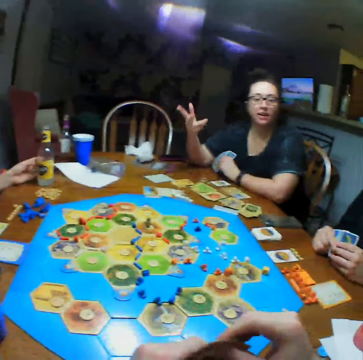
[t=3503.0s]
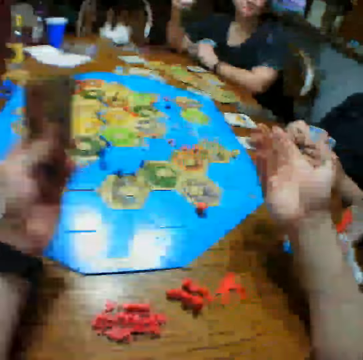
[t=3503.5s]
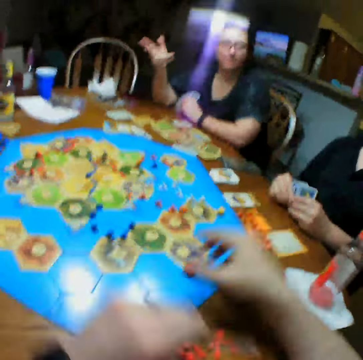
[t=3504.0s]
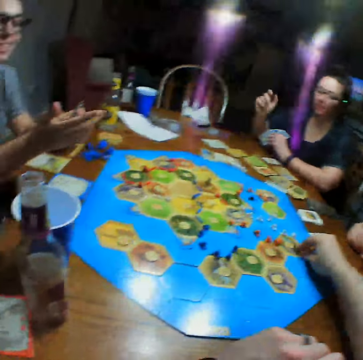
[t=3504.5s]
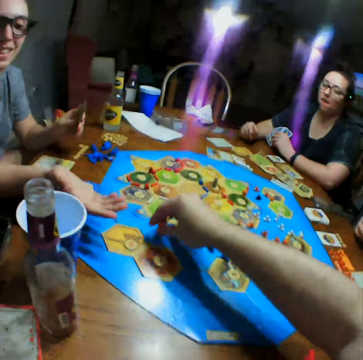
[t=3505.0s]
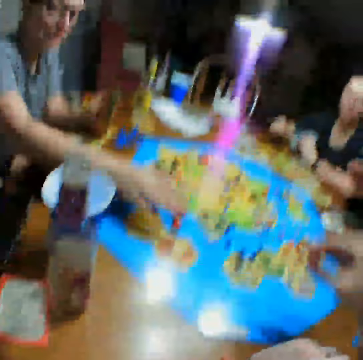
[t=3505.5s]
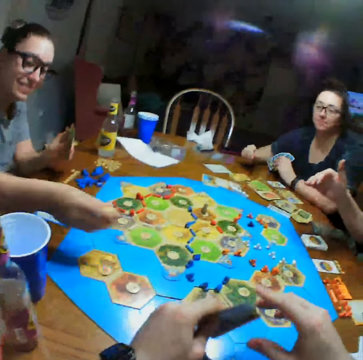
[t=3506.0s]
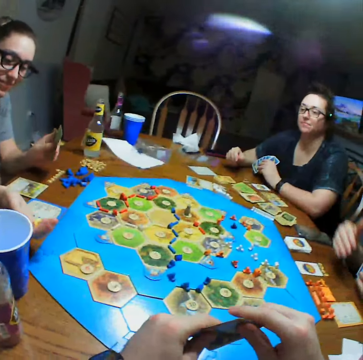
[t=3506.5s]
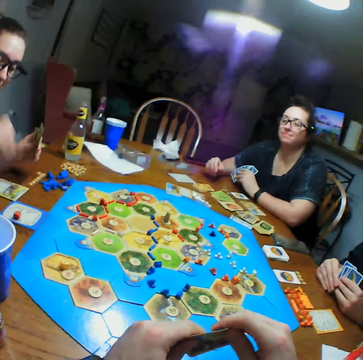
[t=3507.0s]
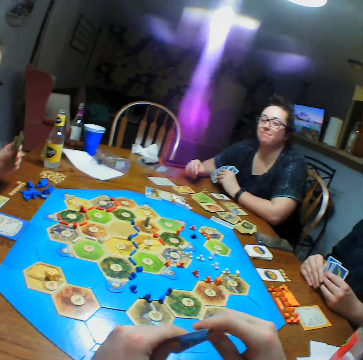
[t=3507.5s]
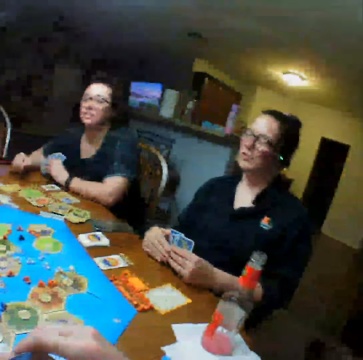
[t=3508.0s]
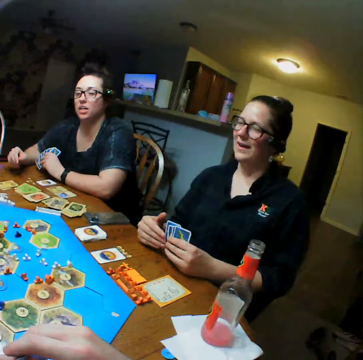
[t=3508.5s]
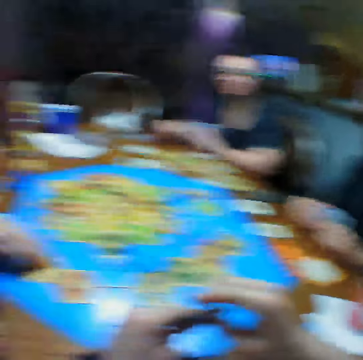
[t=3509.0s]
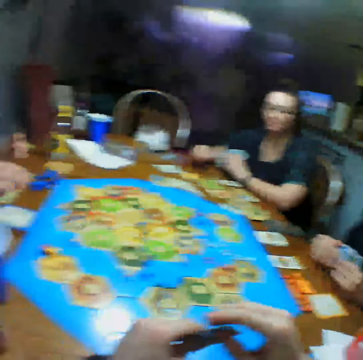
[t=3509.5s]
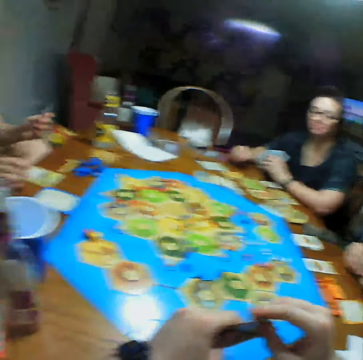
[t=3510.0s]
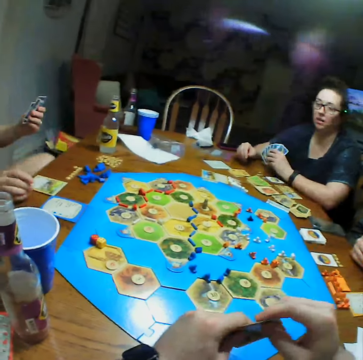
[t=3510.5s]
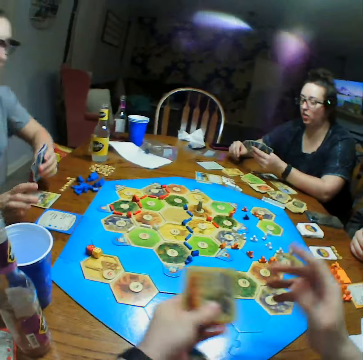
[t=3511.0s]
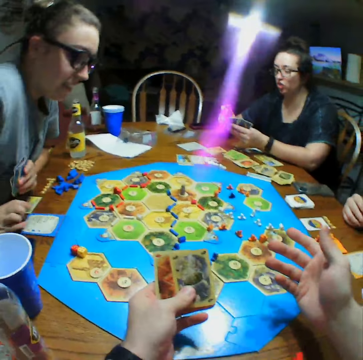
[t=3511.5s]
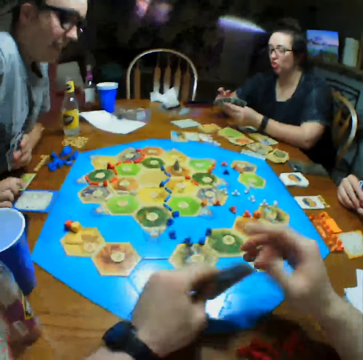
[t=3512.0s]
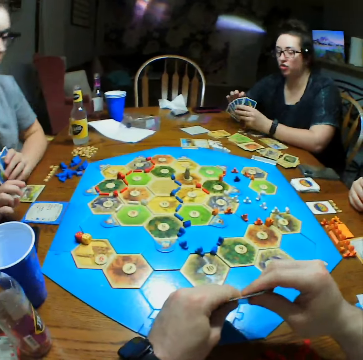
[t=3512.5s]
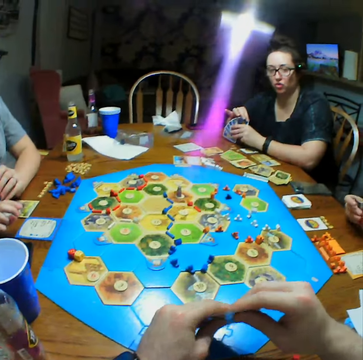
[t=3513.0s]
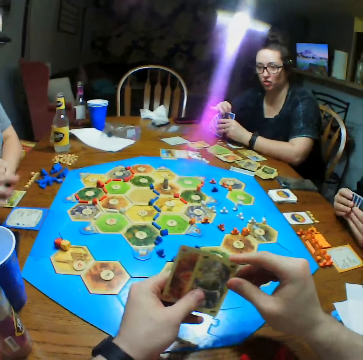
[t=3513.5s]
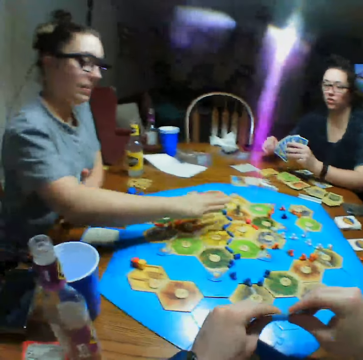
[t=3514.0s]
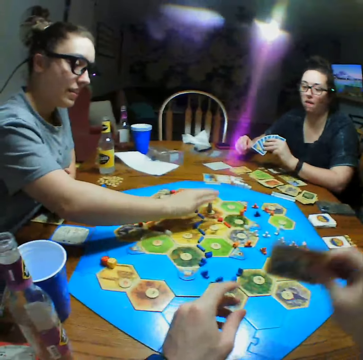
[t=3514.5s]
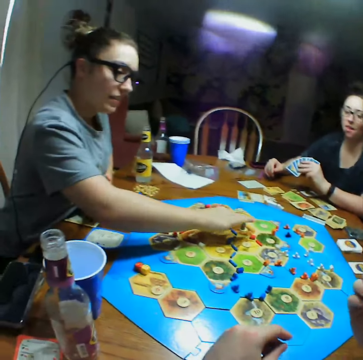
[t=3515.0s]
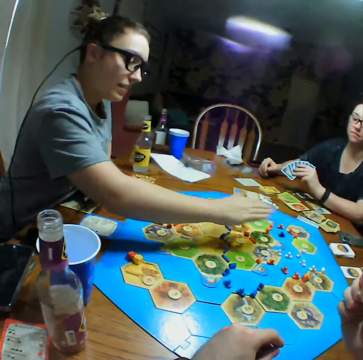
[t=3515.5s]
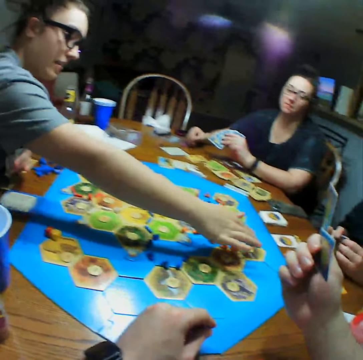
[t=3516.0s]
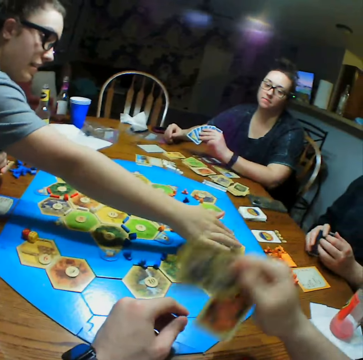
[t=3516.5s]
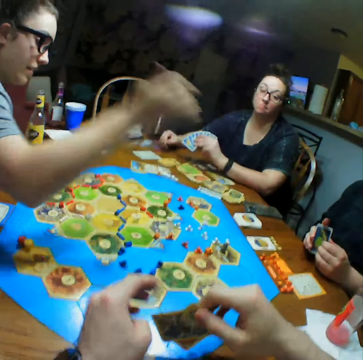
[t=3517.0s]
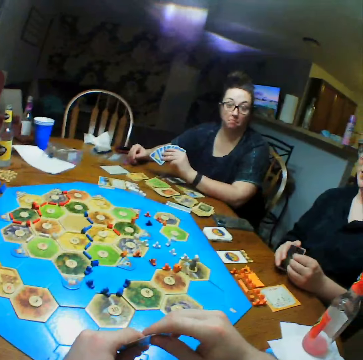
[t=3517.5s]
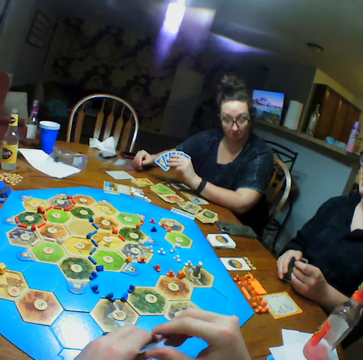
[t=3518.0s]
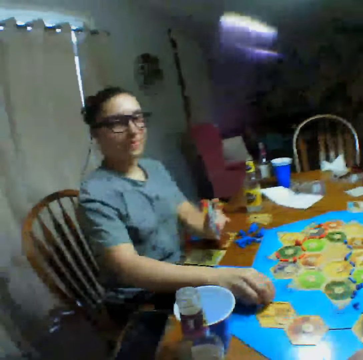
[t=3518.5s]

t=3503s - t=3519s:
The camera wearer gives a person the dice. They move a piece on the board. A woman picks the board game pieces and throws pieces on the table. Another woman talks. The camera wearer talks. The first woman moves pieces on the board.

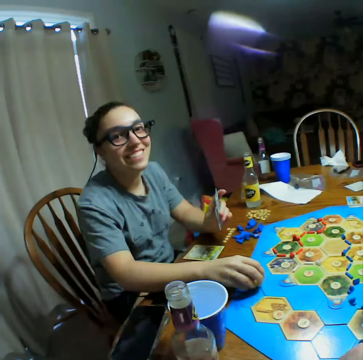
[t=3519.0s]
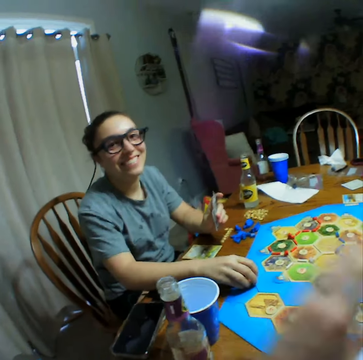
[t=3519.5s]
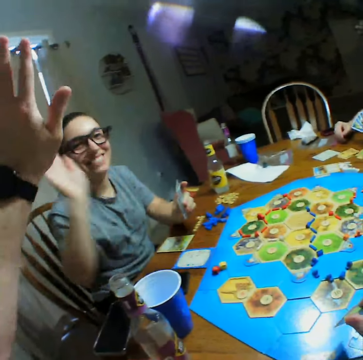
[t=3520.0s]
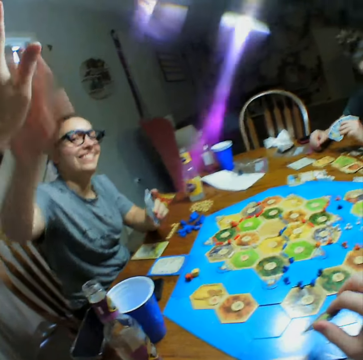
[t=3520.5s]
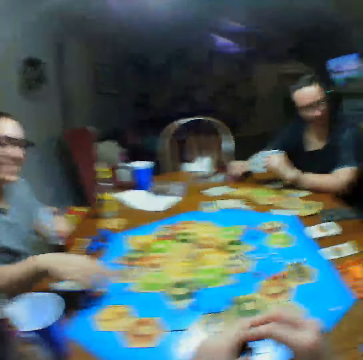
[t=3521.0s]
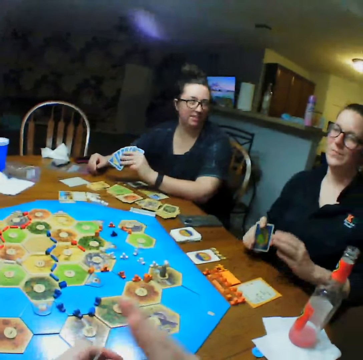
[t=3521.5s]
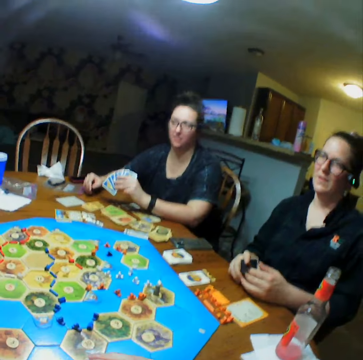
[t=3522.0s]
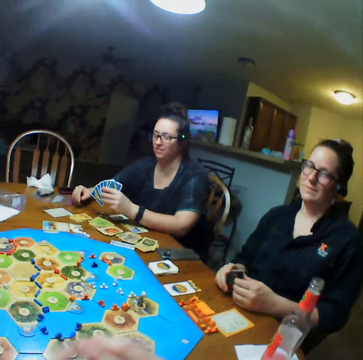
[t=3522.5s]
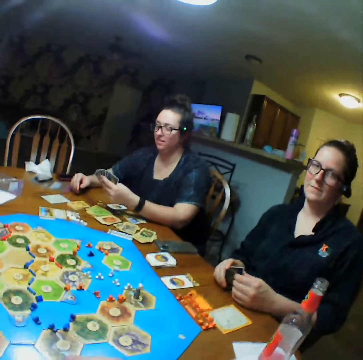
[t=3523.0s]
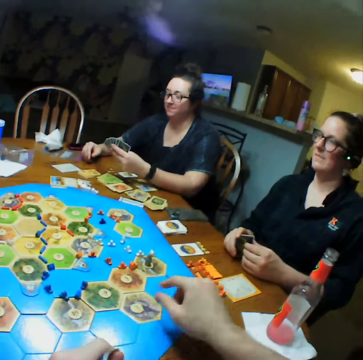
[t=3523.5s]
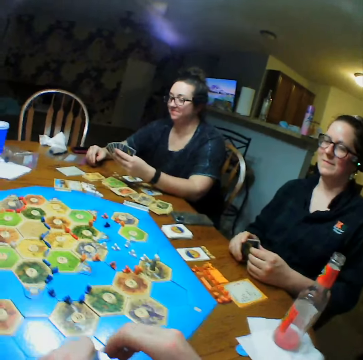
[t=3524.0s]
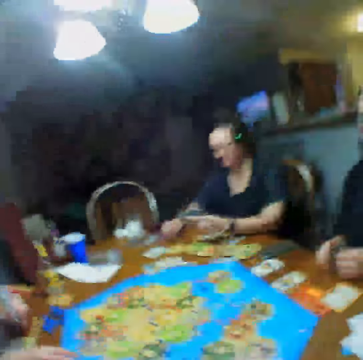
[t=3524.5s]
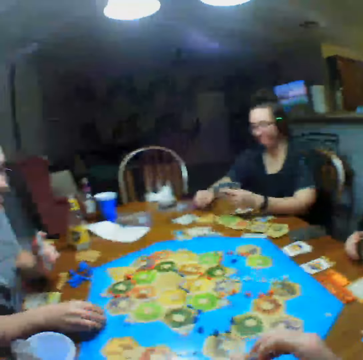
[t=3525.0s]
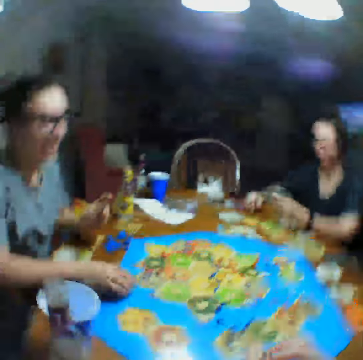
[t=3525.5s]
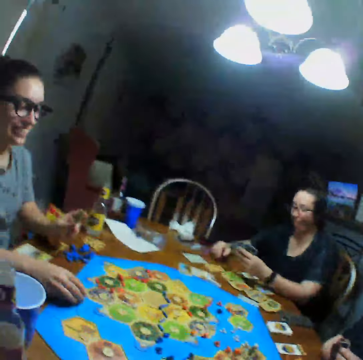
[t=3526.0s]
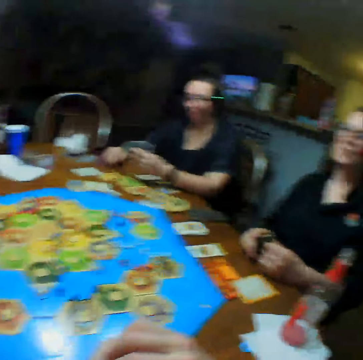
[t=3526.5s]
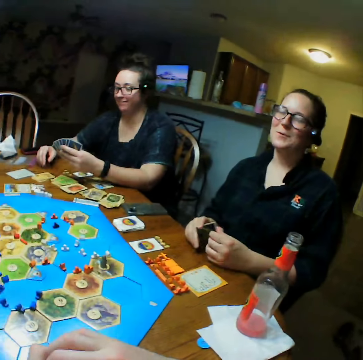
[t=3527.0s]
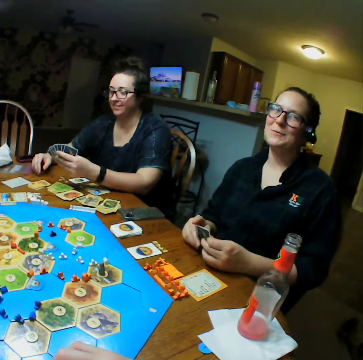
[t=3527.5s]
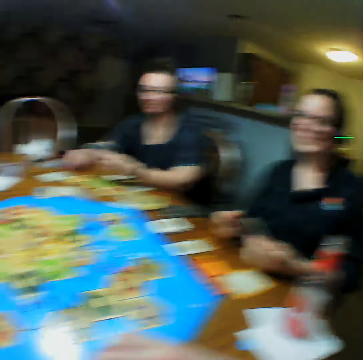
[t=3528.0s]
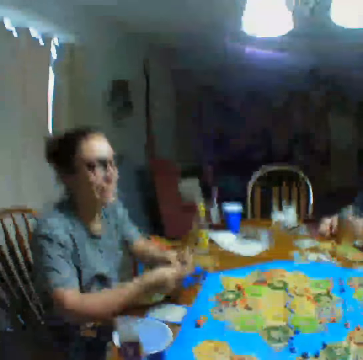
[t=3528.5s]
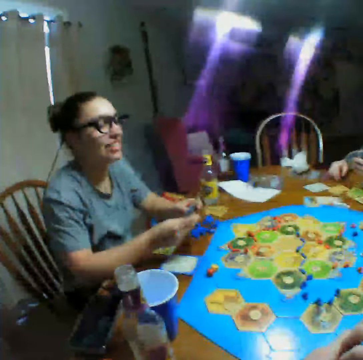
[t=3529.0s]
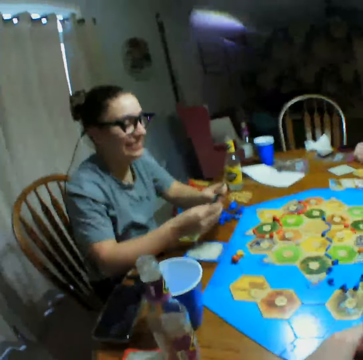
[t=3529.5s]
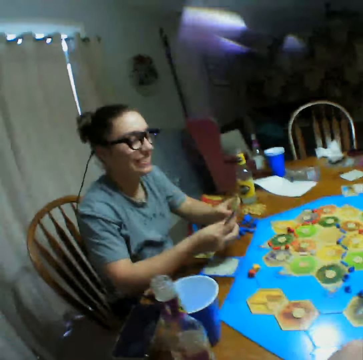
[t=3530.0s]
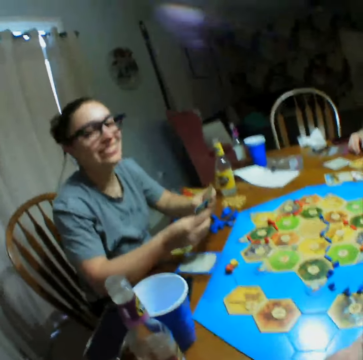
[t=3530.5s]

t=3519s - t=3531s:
The camera wearer high-fives a woman. They talk.

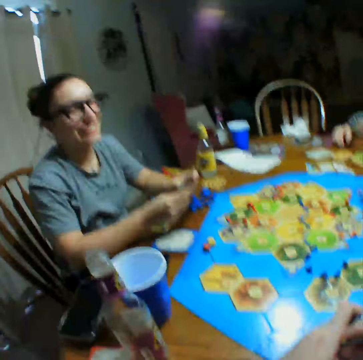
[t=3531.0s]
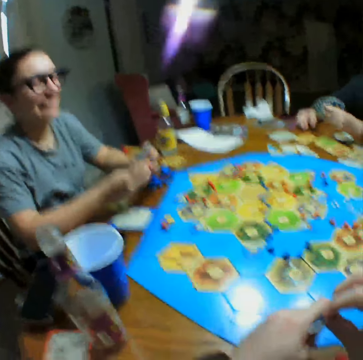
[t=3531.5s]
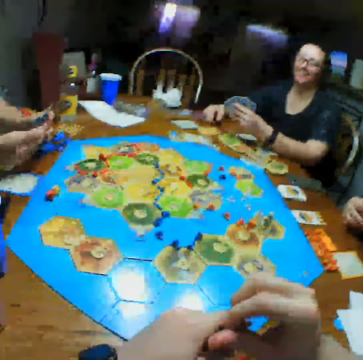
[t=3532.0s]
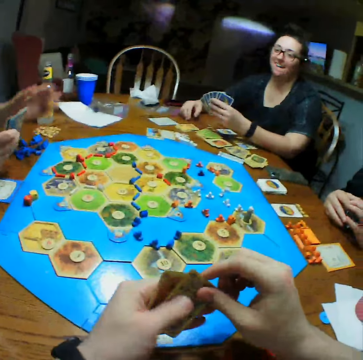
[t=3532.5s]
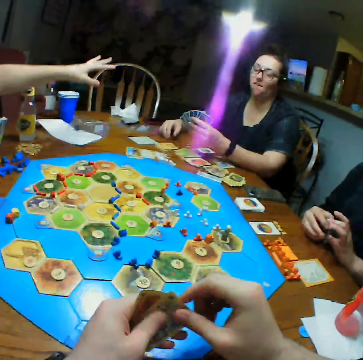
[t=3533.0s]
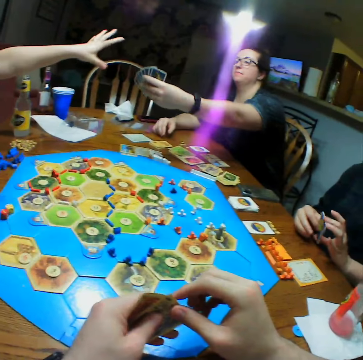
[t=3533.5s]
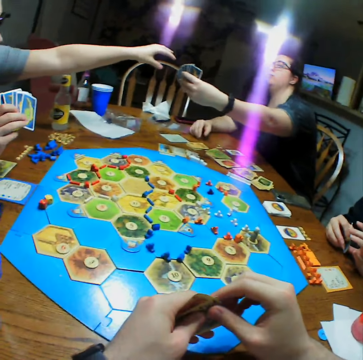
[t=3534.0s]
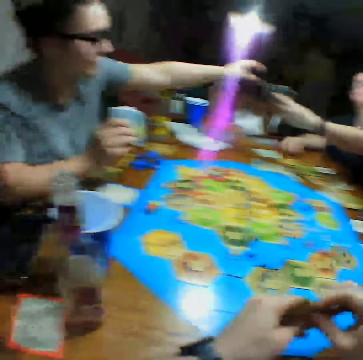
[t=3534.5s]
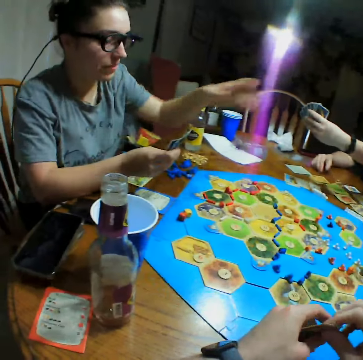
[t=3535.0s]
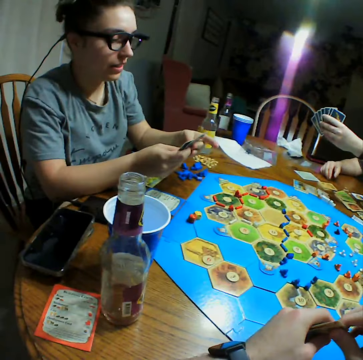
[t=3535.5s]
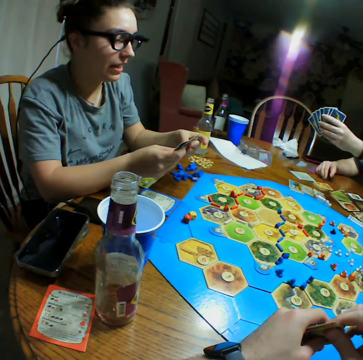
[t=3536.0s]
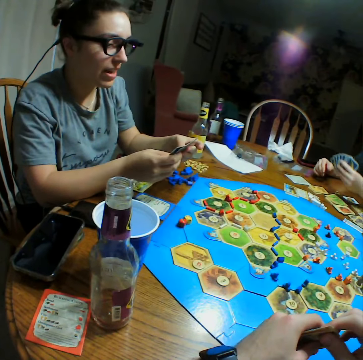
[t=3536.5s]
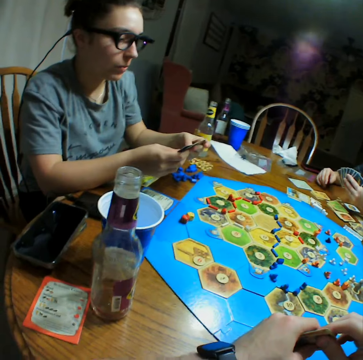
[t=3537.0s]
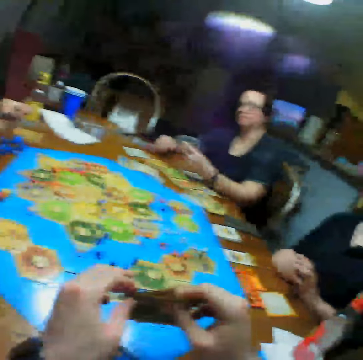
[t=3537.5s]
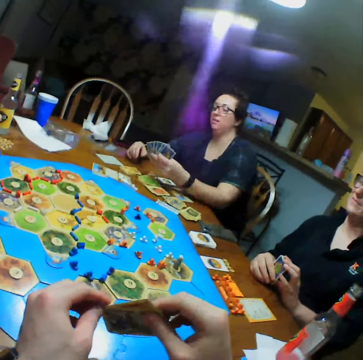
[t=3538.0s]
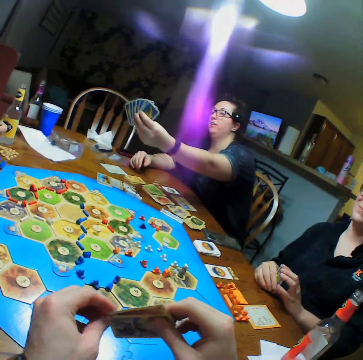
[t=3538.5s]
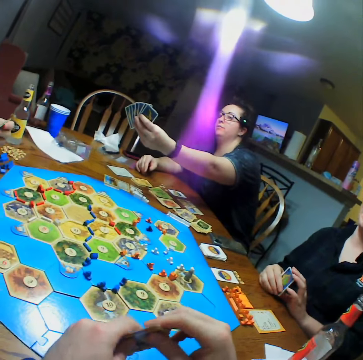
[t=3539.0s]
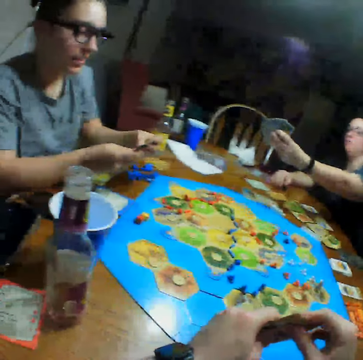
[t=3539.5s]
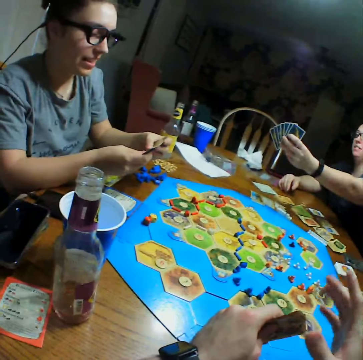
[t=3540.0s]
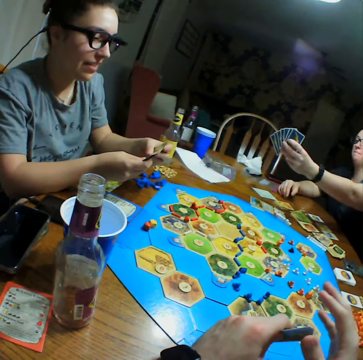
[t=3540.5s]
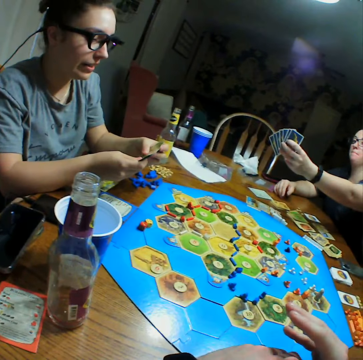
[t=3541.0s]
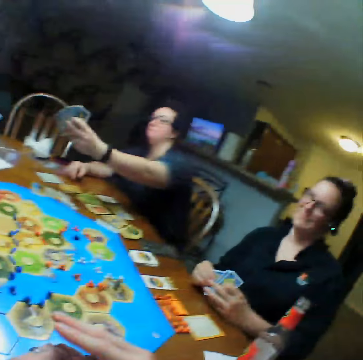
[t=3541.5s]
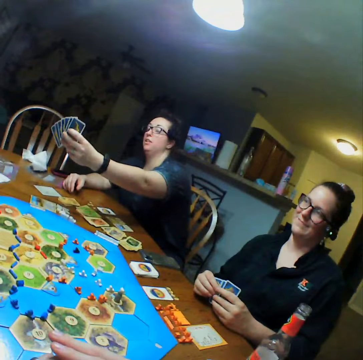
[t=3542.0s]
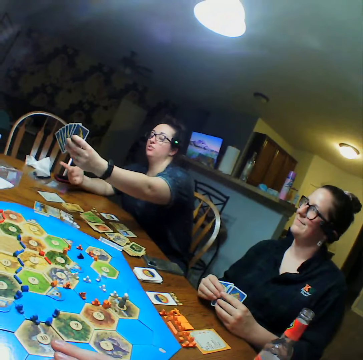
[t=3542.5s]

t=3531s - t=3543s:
A woman counts the cards. Another woman raises the cards.
